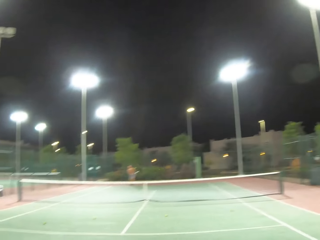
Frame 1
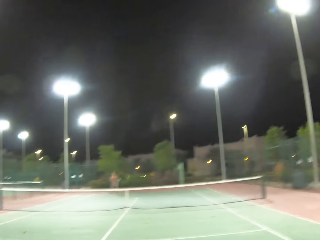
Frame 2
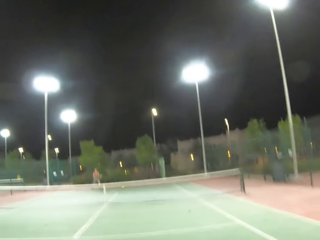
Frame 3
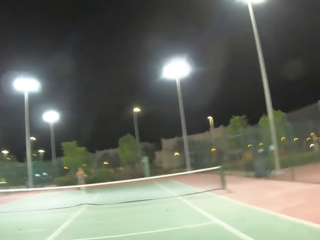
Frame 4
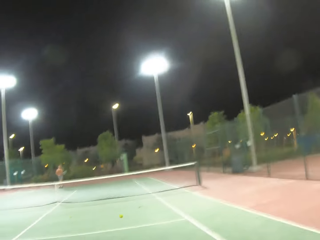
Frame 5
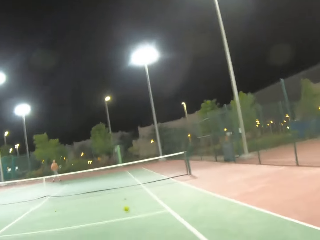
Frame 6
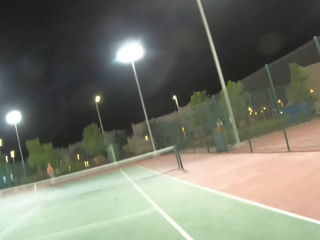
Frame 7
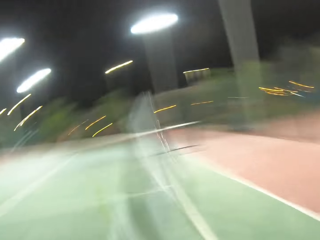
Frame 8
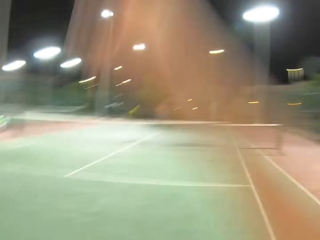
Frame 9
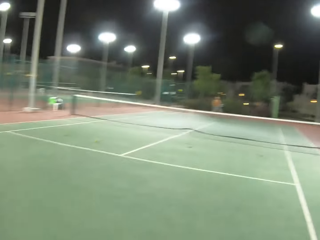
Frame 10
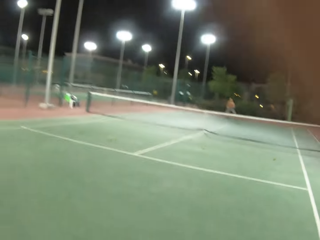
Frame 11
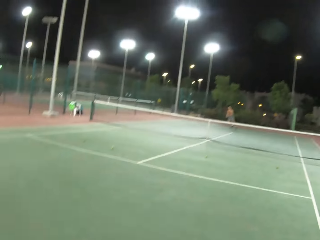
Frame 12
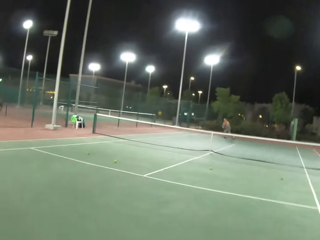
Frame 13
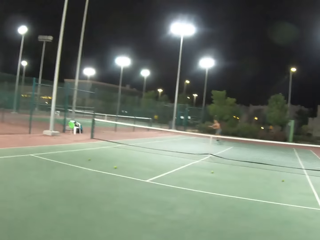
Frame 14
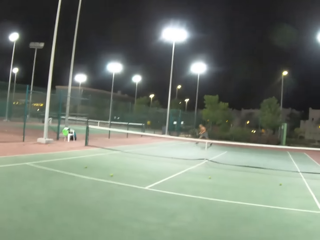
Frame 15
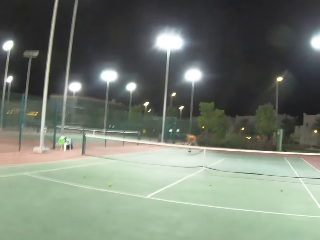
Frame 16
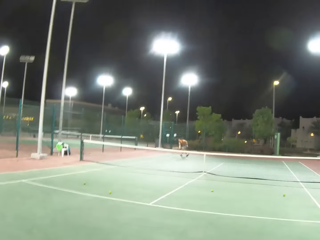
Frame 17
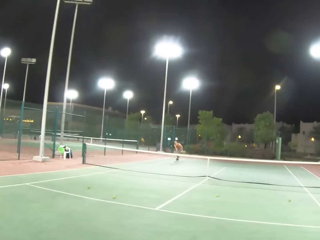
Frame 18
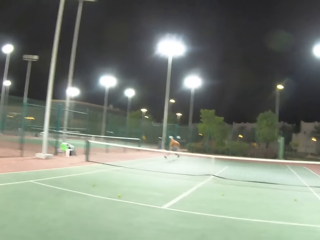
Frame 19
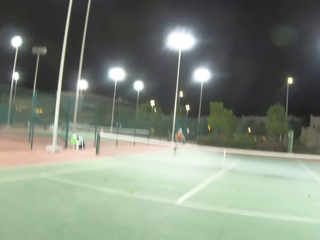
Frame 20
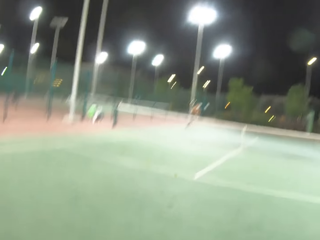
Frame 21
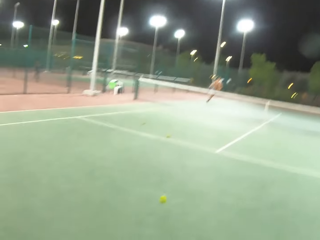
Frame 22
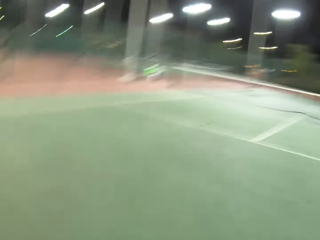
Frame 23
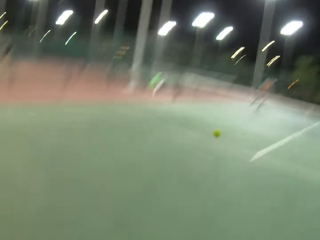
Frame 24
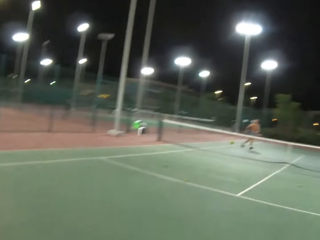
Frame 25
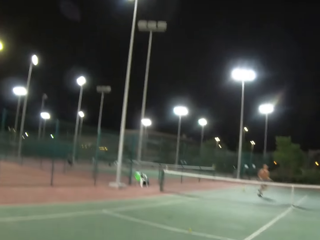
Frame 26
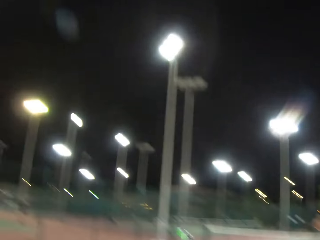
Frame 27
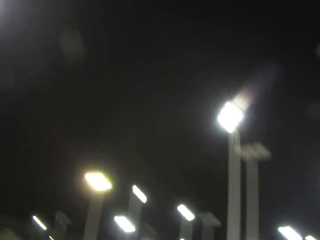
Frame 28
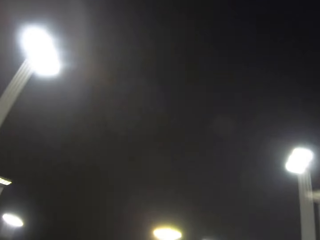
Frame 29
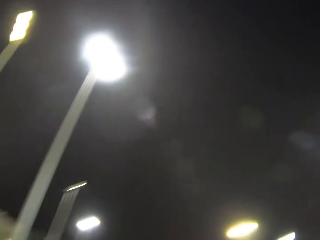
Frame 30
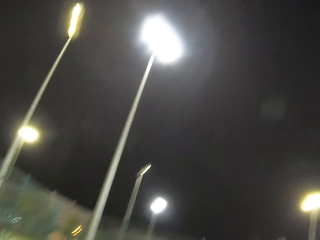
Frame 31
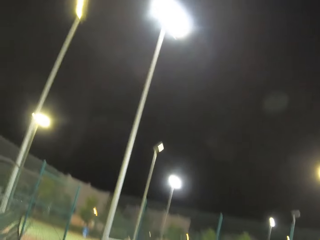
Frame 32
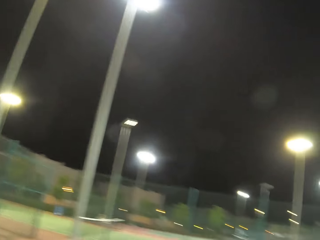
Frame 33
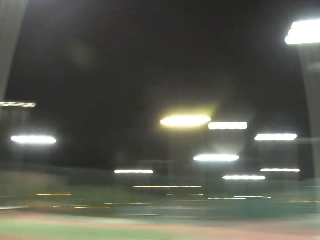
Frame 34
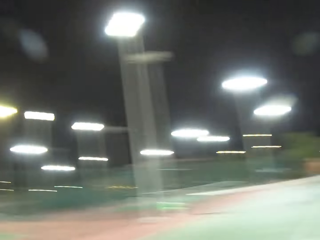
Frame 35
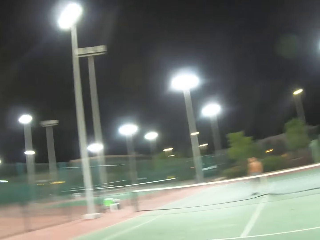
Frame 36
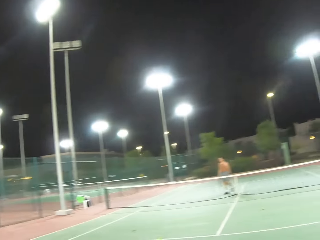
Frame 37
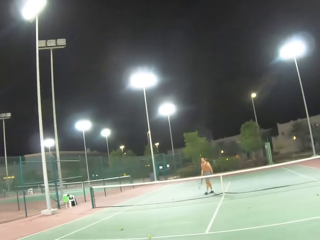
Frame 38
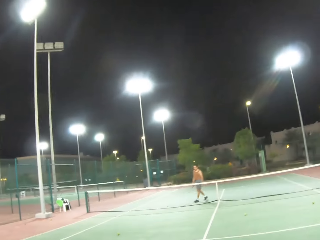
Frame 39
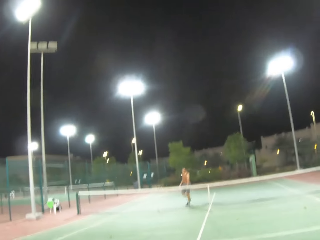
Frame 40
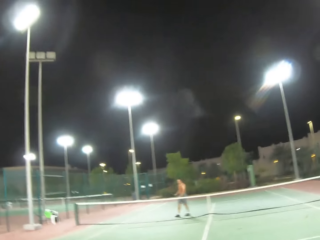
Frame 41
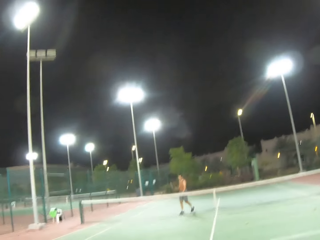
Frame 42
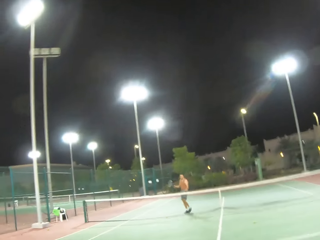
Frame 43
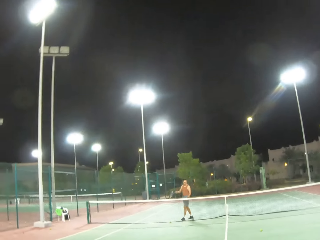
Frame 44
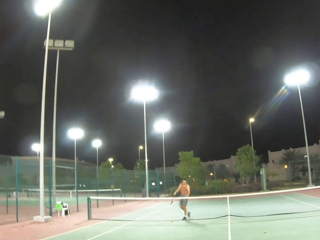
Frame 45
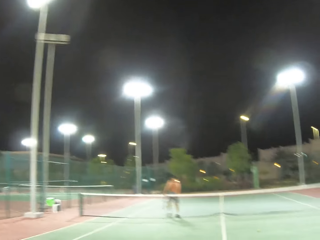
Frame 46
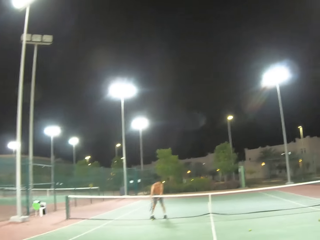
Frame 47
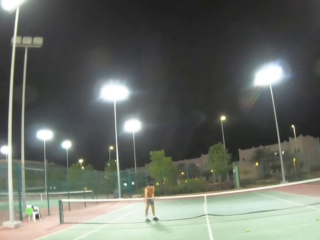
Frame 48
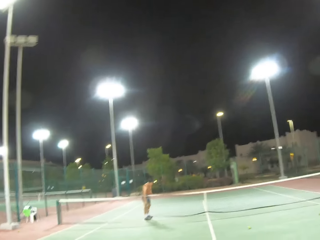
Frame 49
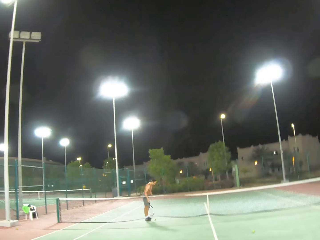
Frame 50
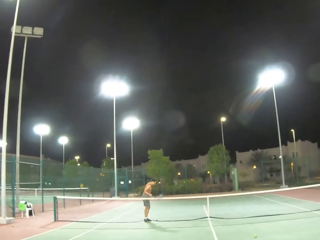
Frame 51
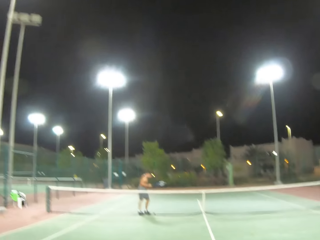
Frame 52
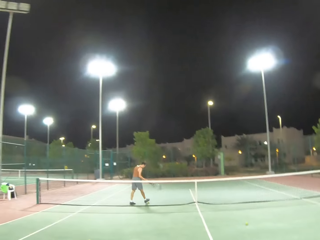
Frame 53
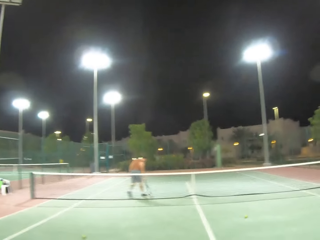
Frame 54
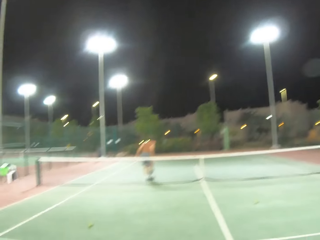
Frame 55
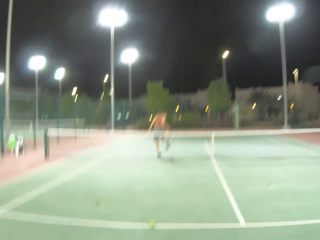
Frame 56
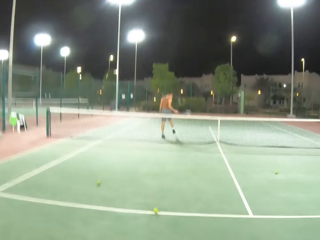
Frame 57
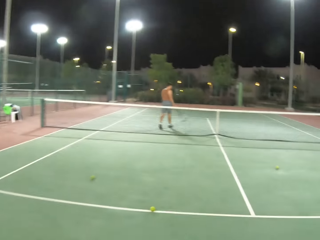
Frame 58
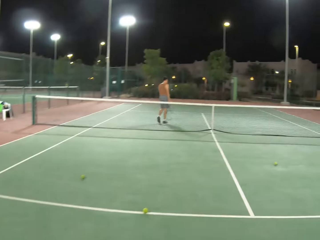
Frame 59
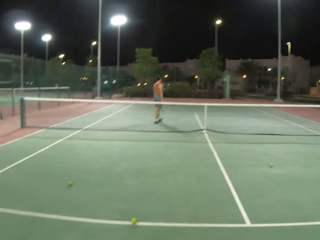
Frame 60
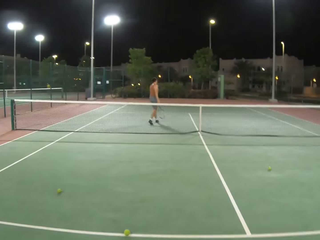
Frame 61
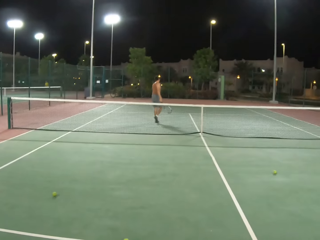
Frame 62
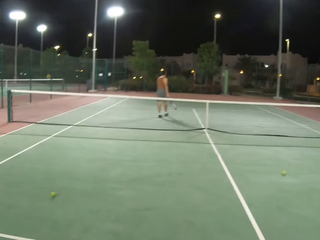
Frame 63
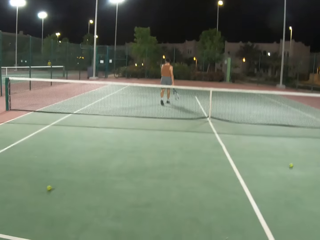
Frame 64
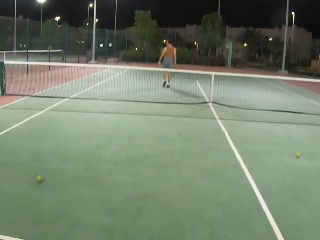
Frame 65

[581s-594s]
The camera wearer kicks the ball. A man kicks the ball. The camera wearer kicks the ball. The man walks around on the tennis court.

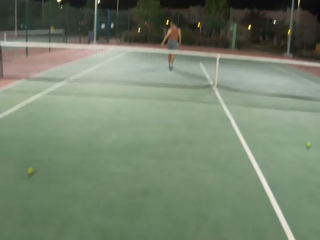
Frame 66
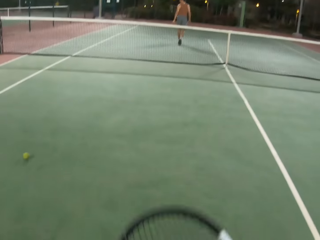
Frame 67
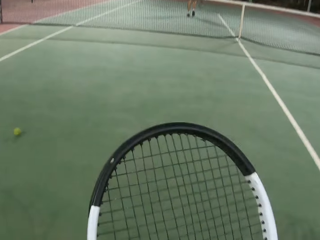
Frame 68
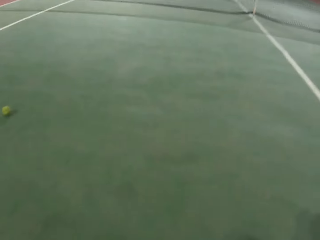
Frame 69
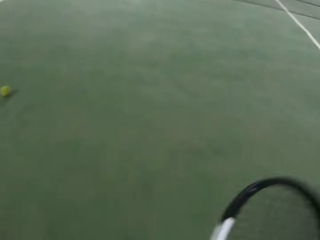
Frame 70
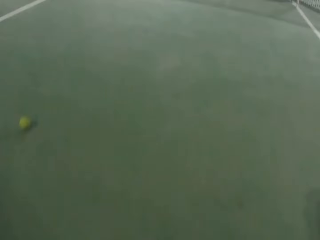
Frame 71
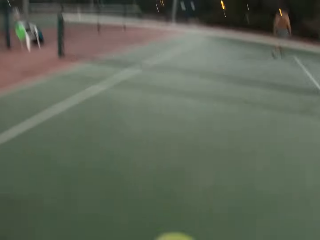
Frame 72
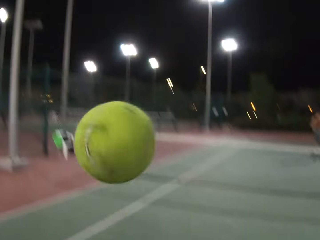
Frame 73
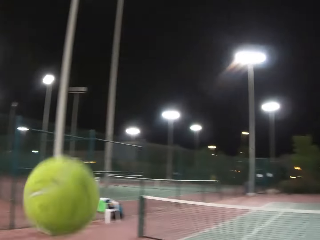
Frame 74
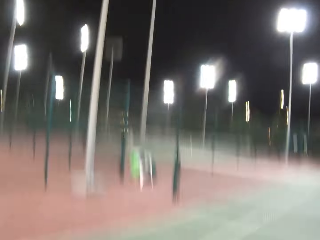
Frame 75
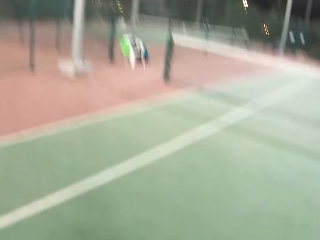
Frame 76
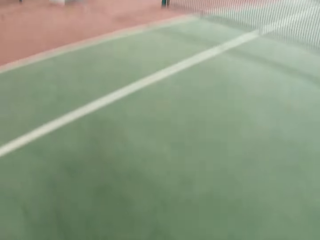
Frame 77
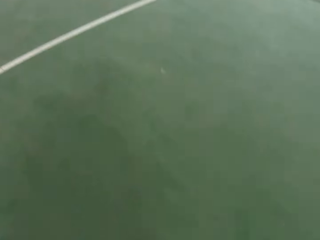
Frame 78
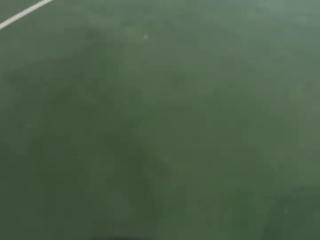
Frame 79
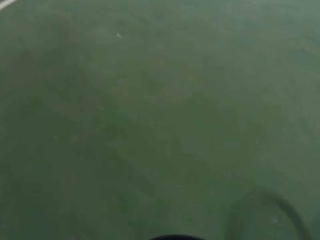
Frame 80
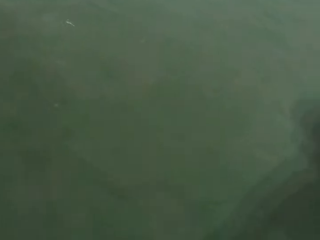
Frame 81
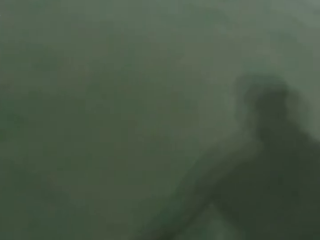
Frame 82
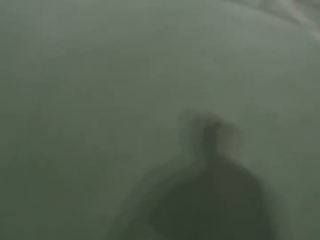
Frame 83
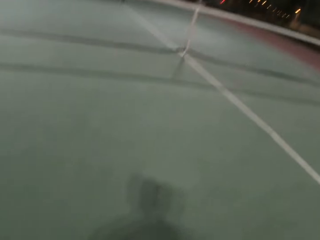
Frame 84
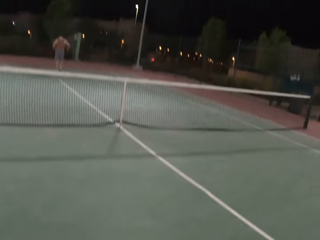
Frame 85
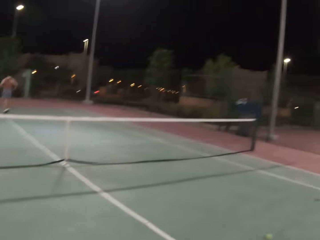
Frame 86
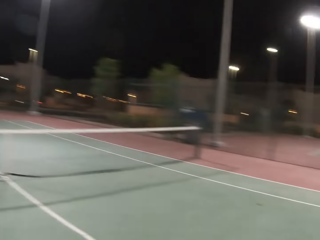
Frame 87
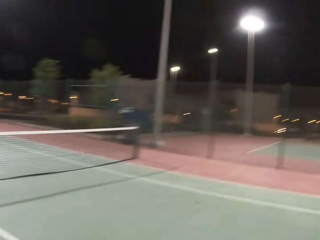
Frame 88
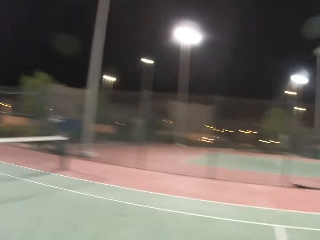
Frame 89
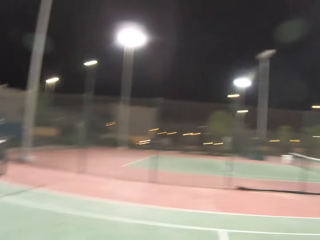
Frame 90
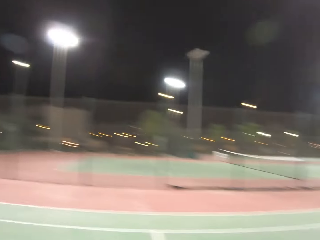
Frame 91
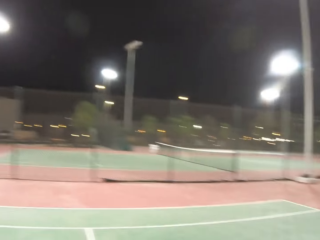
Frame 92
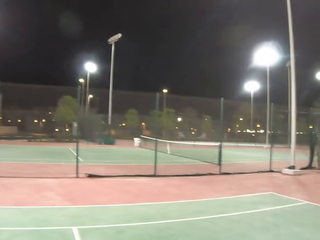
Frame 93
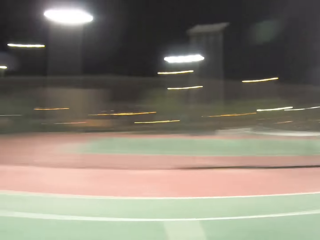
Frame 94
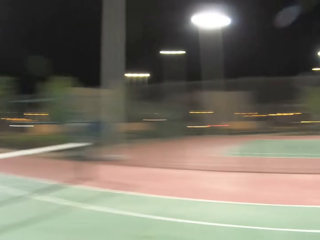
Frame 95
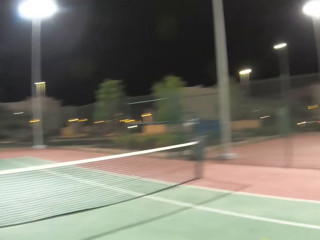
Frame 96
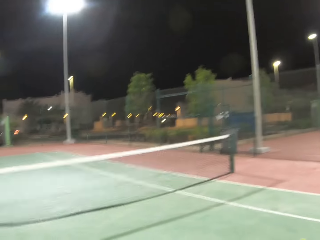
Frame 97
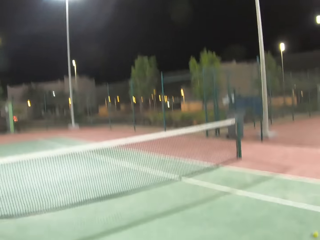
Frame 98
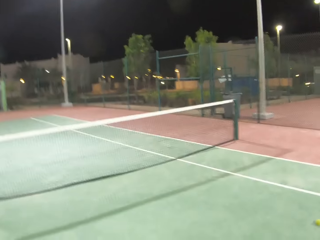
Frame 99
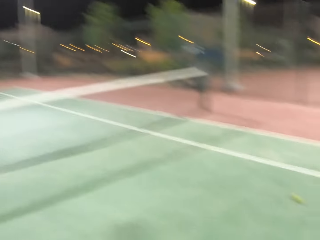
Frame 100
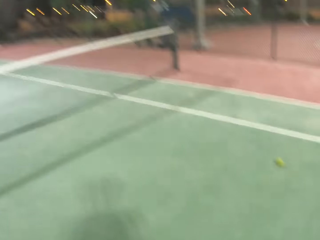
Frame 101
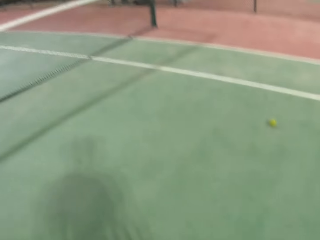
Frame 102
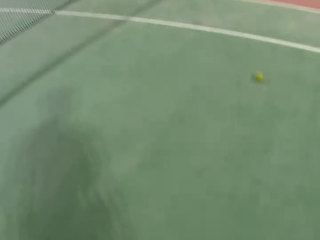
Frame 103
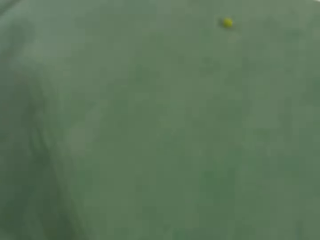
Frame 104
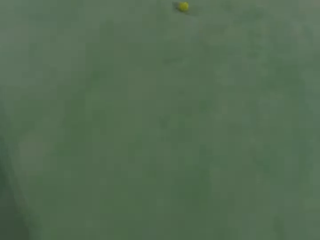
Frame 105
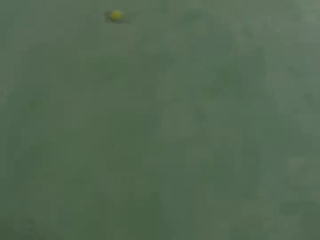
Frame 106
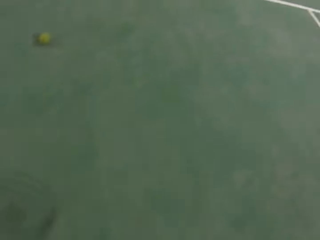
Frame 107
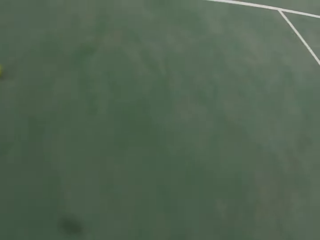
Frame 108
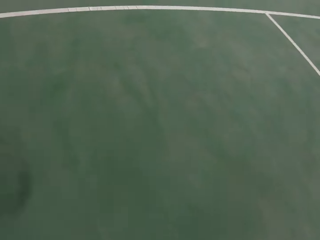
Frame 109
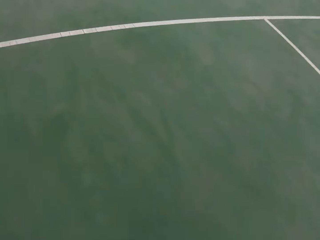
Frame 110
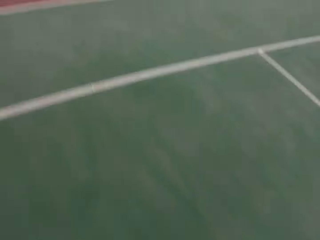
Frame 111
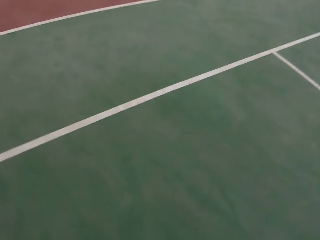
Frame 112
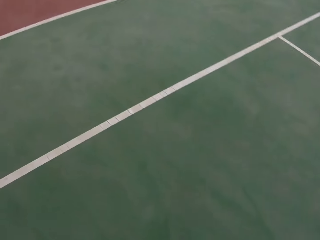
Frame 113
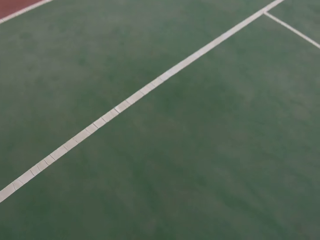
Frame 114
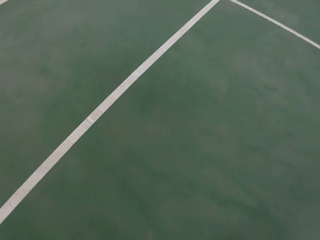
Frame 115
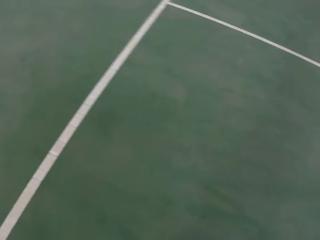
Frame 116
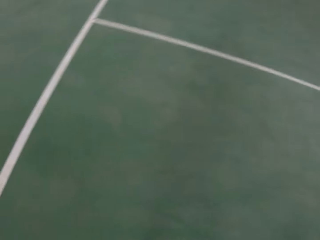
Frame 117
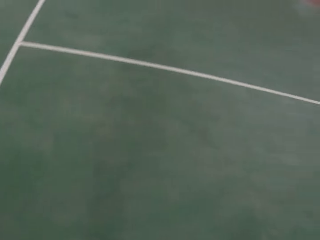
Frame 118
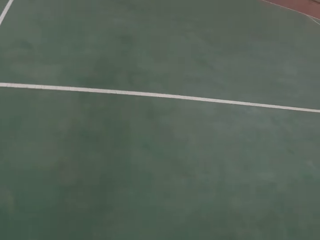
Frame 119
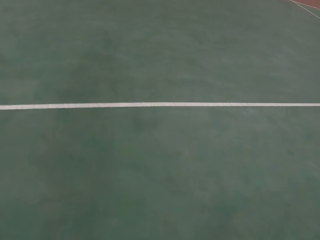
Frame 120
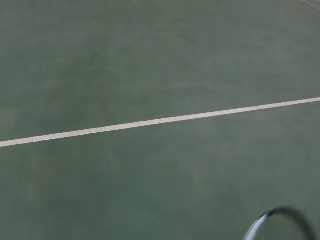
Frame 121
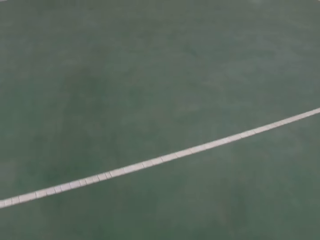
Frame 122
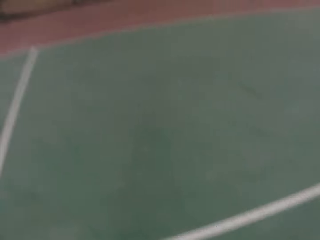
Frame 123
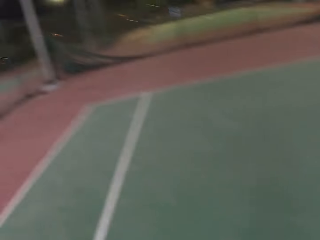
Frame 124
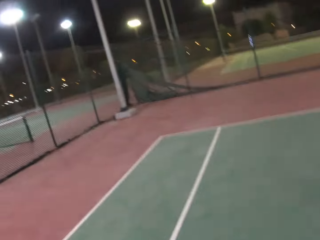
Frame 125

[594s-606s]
The camera wearer holds a tennis racket in the tennis court. They play with the ball. They throw the tennis ball in the court. They walk around the tennis court. They look around.
